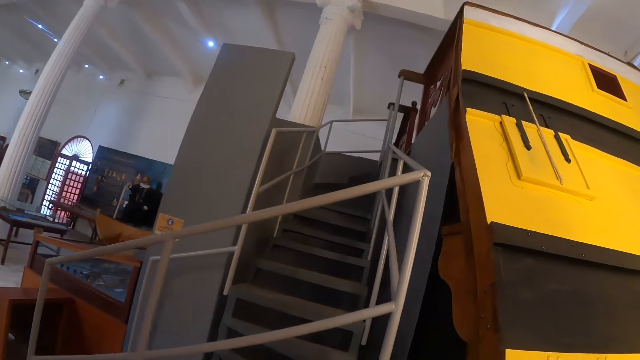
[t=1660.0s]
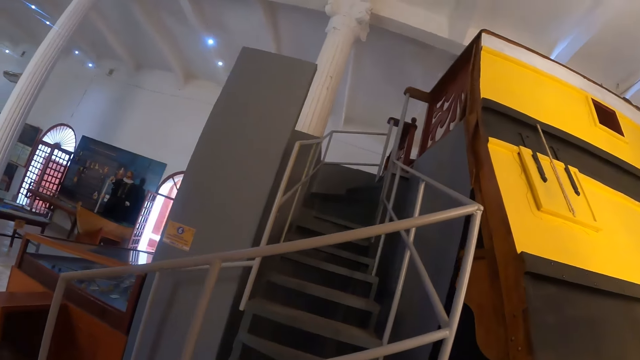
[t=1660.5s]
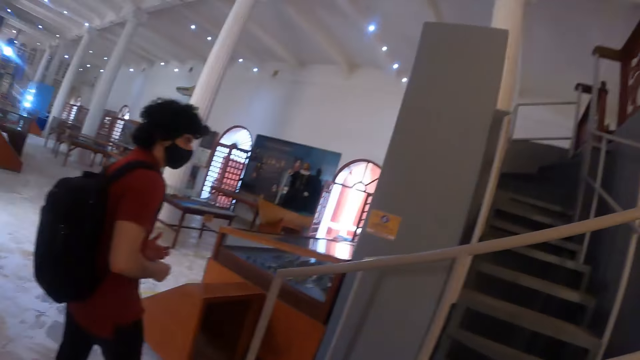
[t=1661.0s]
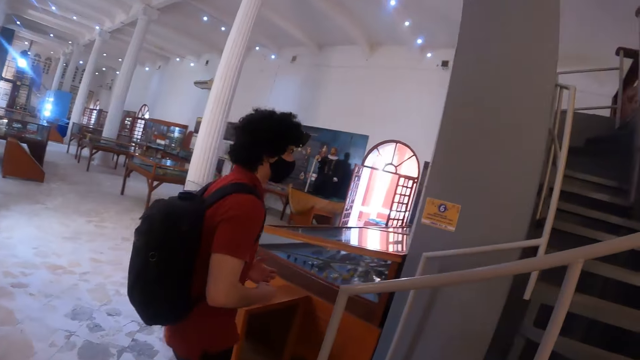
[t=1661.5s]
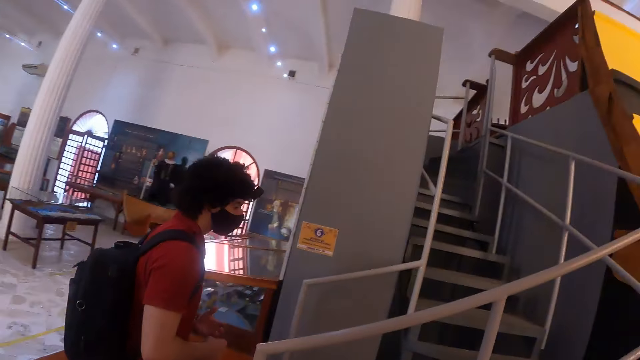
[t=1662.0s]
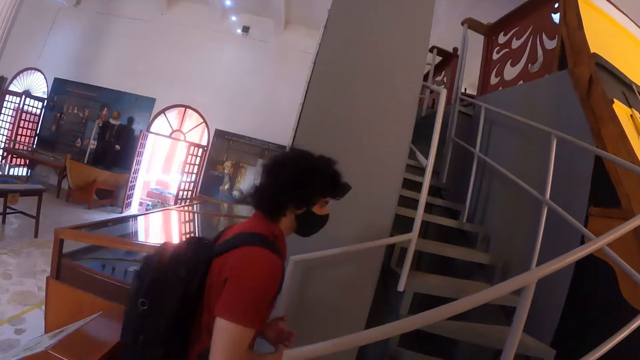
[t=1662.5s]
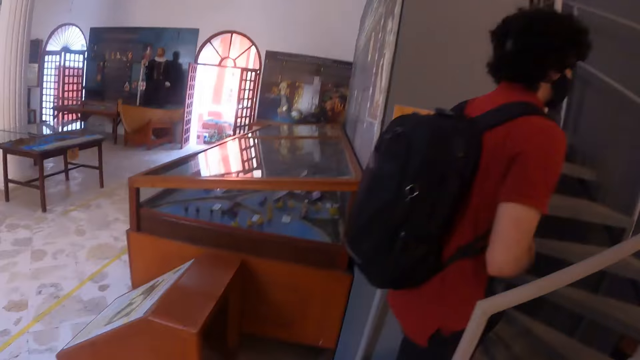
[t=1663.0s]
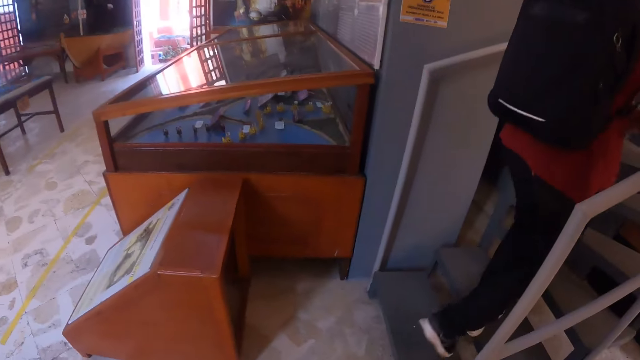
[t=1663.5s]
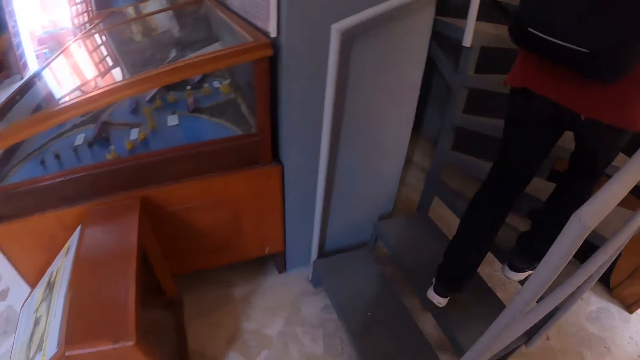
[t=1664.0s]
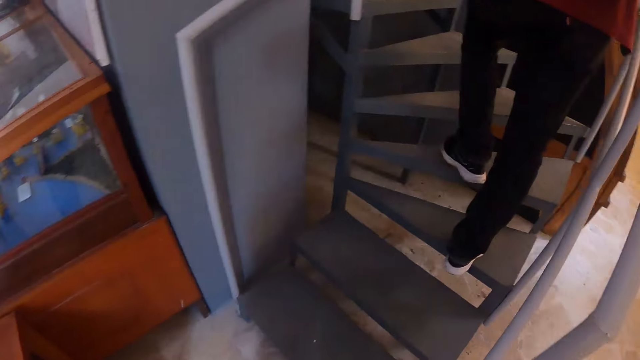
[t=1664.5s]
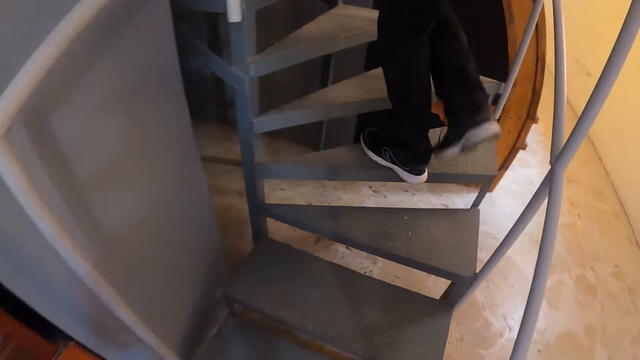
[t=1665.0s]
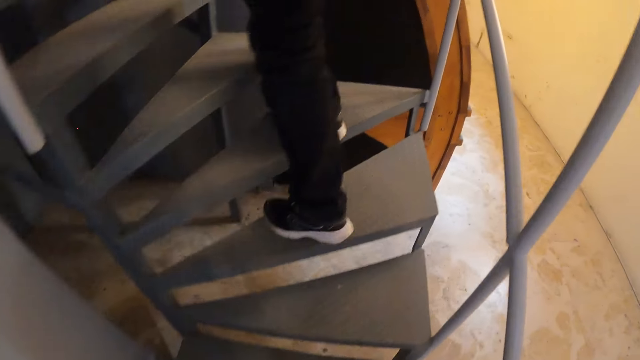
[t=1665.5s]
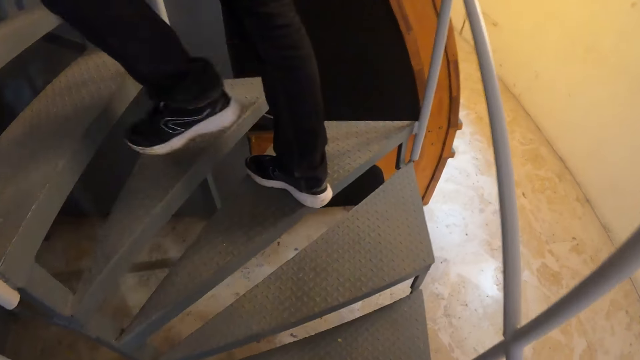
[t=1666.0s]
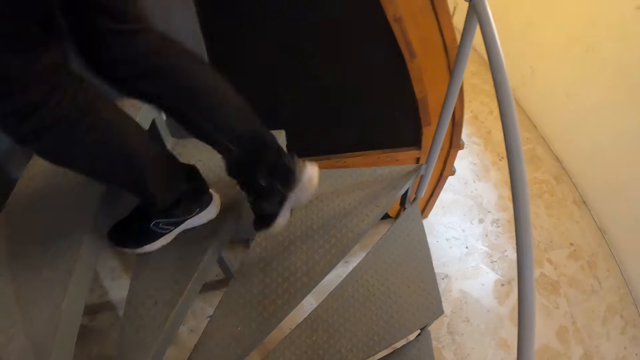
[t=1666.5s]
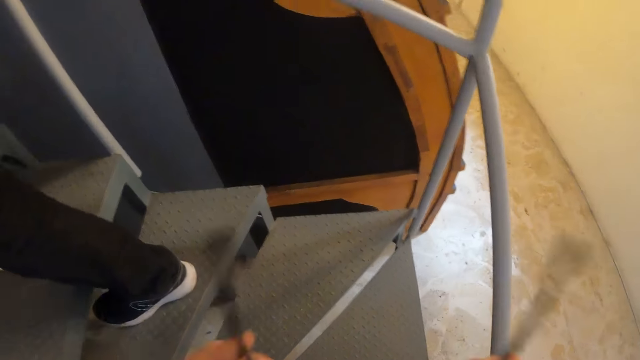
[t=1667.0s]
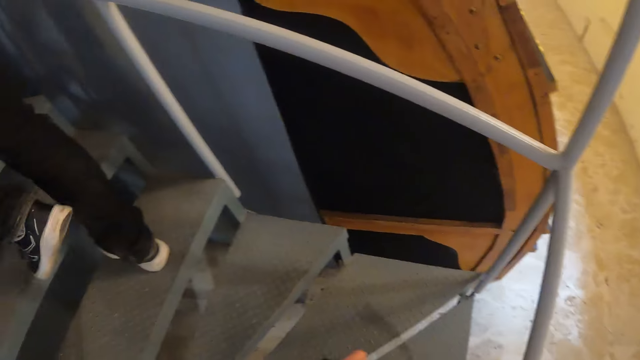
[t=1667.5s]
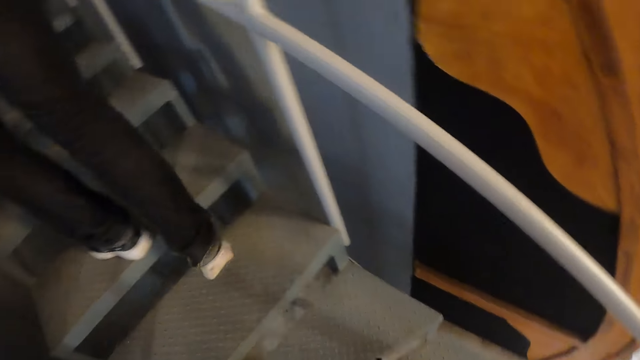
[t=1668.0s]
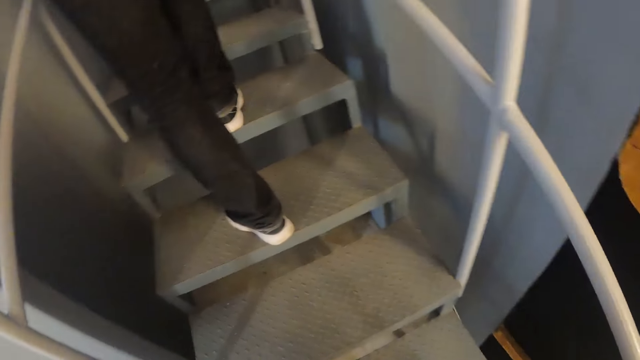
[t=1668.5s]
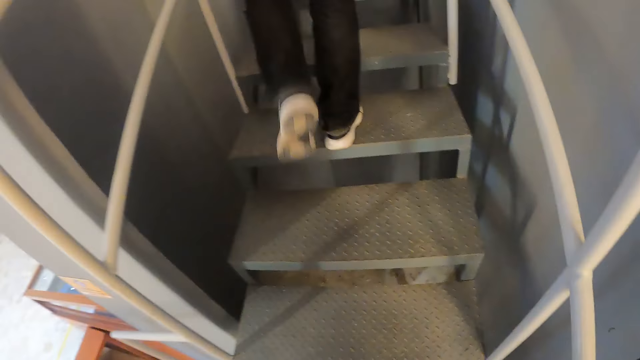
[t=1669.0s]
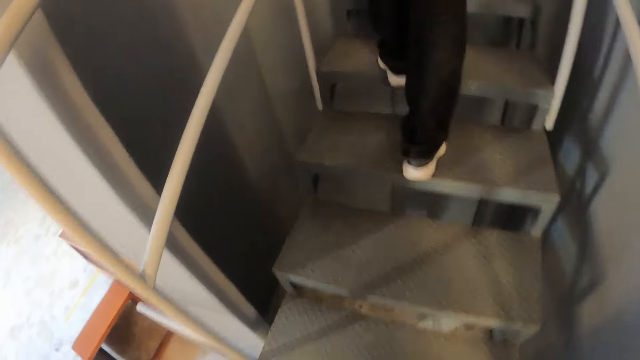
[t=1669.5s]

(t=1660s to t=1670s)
The camera wearer walks up the stairs.

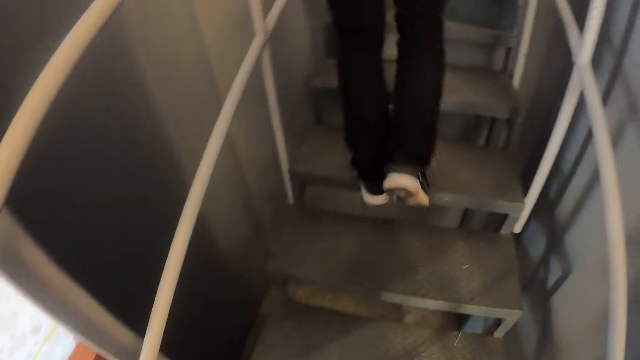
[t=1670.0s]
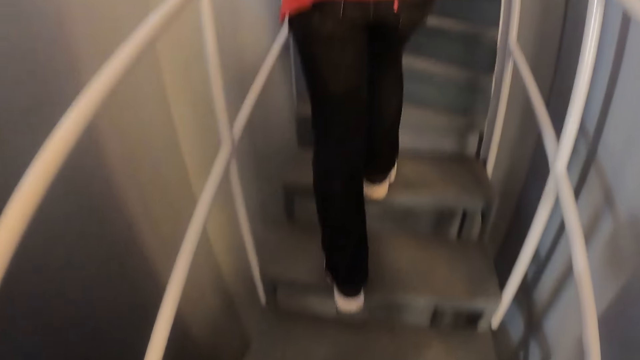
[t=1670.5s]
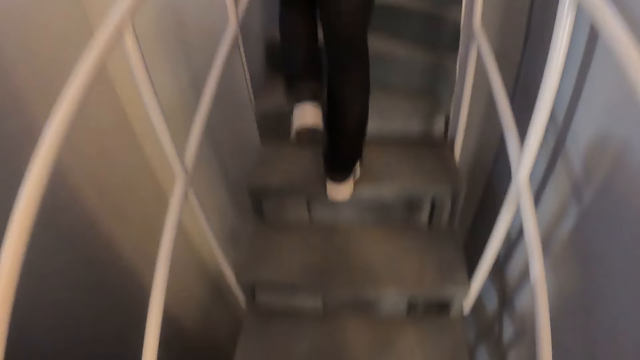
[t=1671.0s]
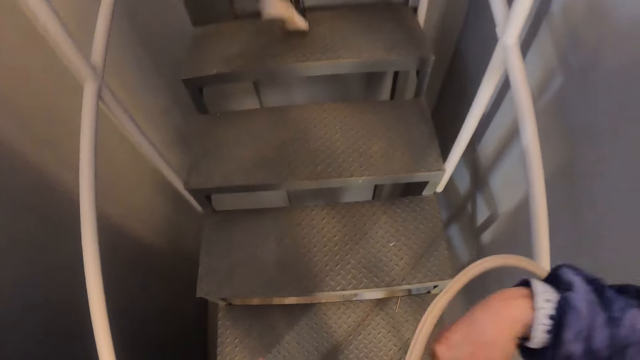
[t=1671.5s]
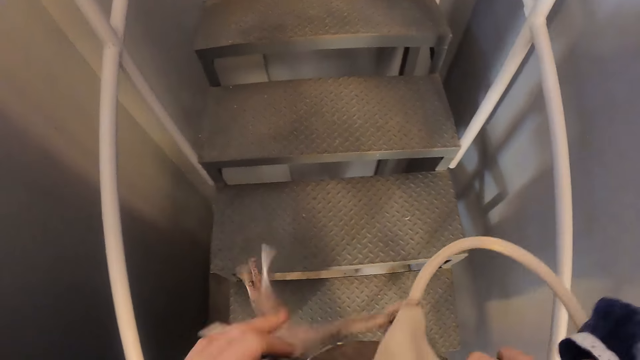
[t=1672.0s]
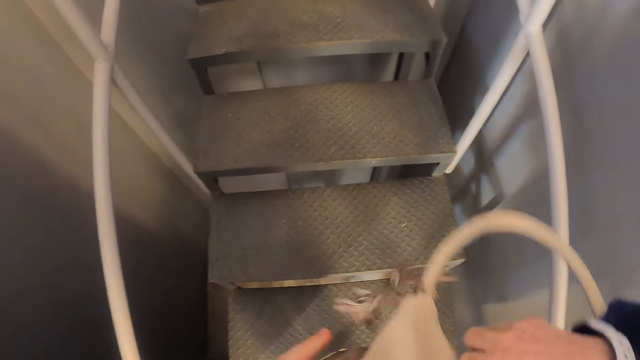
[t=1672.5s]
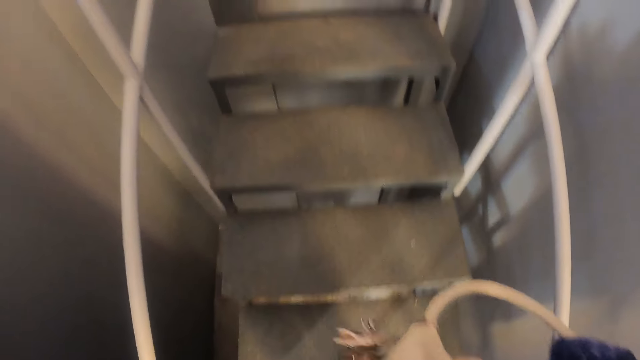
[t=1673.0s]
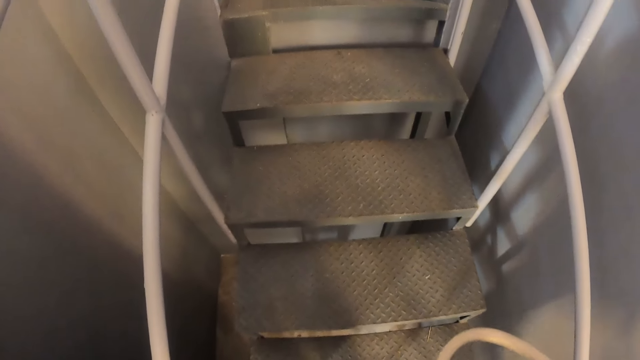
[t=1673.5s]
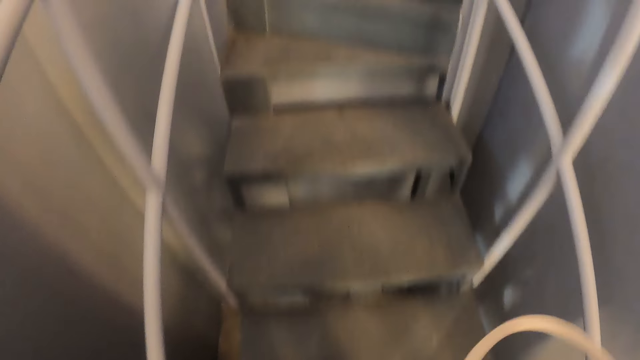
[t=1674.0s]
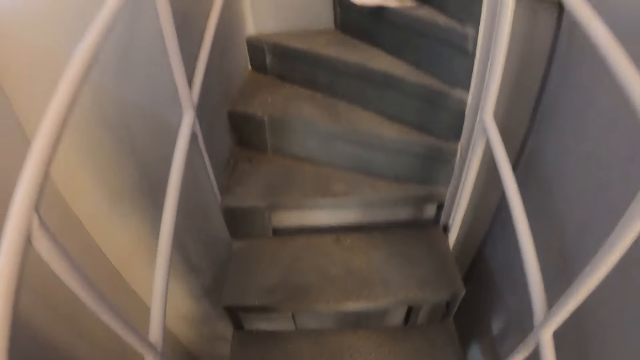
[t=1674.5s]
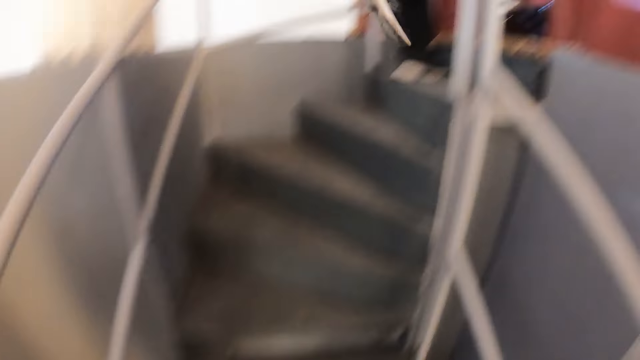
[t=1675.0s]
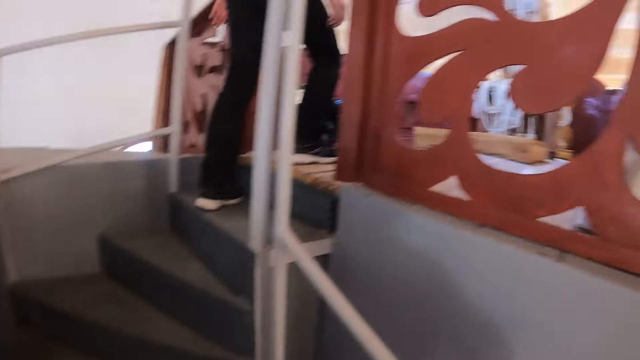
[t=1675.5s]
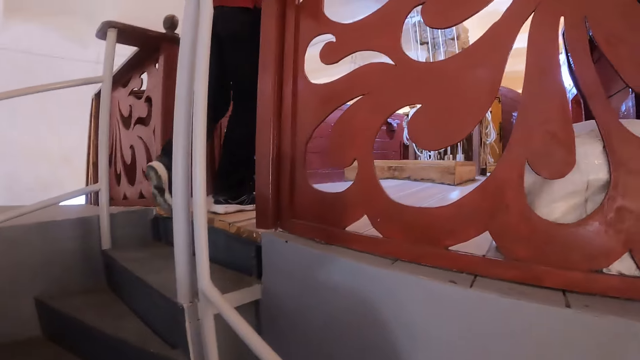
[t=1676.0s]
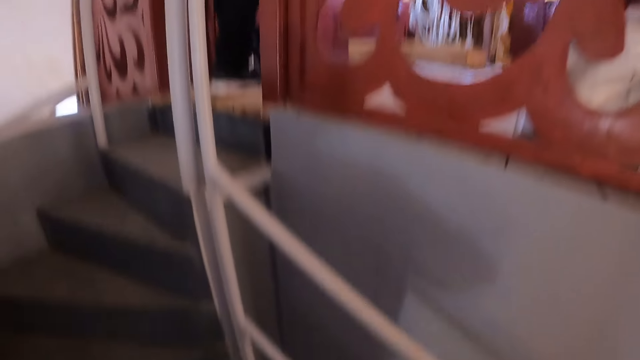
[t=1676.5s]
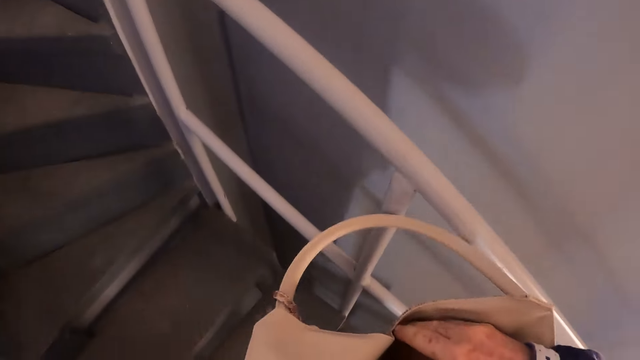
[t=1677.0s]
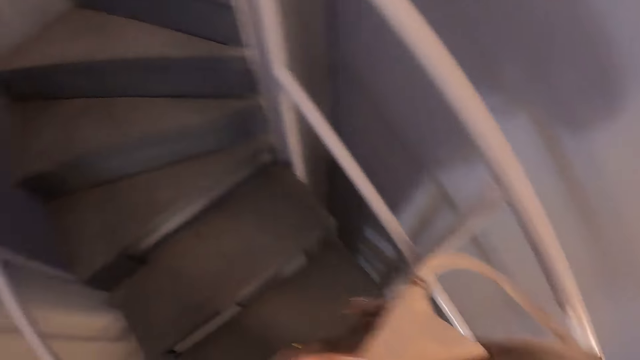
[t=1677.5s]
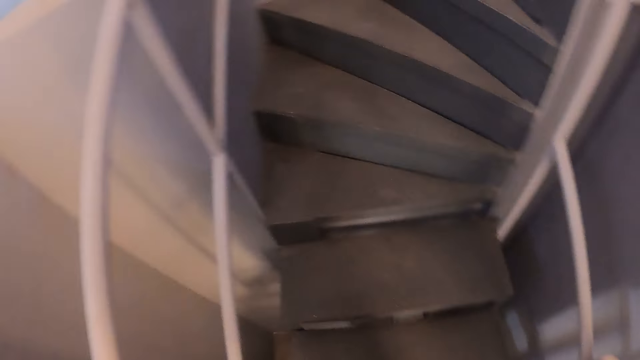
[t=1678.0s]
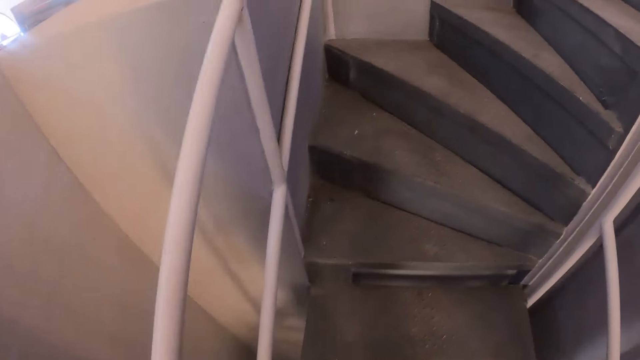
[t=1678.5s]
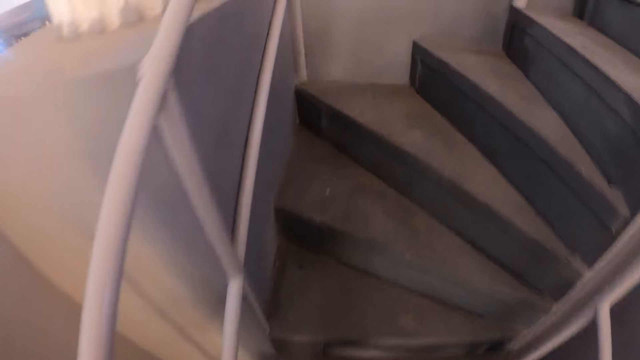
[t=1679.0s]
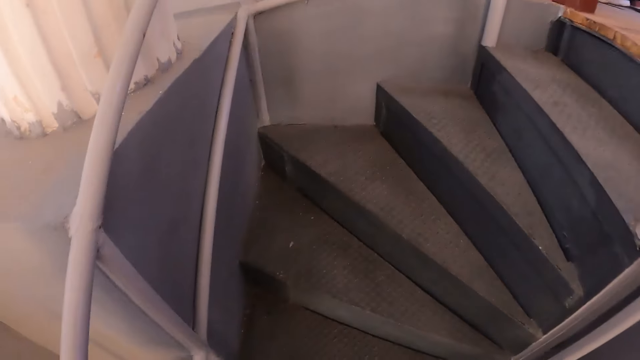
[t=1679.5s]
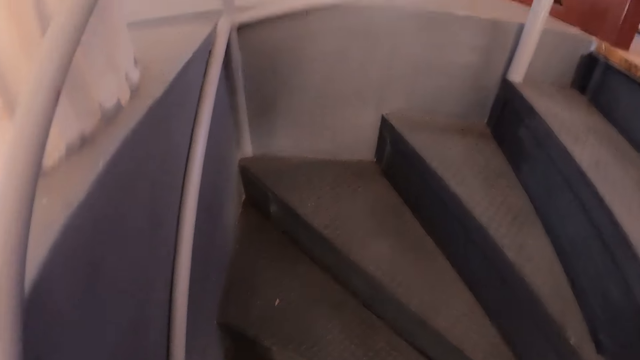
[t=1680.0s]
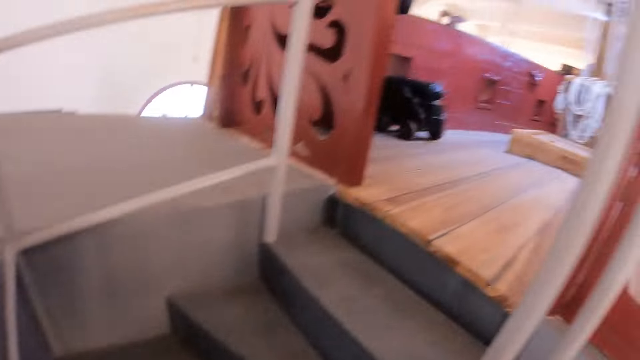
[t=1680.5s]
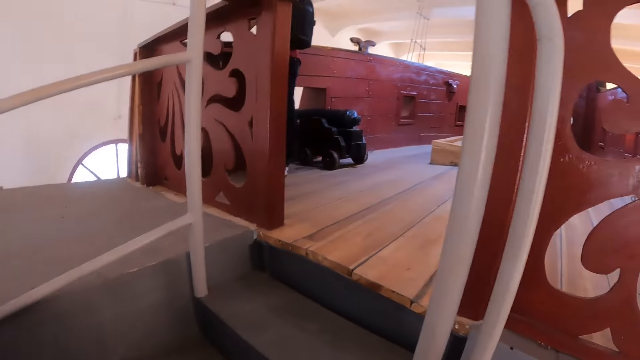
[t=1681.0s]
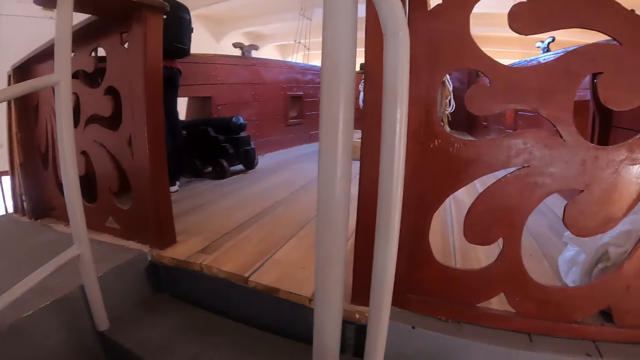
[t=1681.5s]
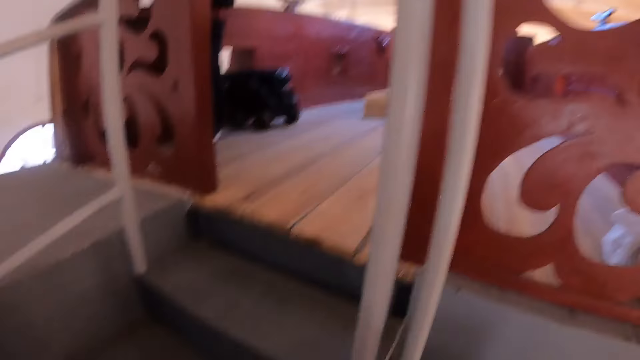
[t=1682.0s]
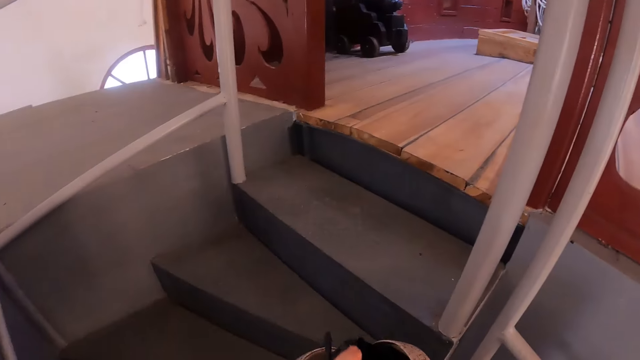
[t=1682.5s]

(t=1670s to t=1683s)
The camera wearer touches the bag. They look around.
